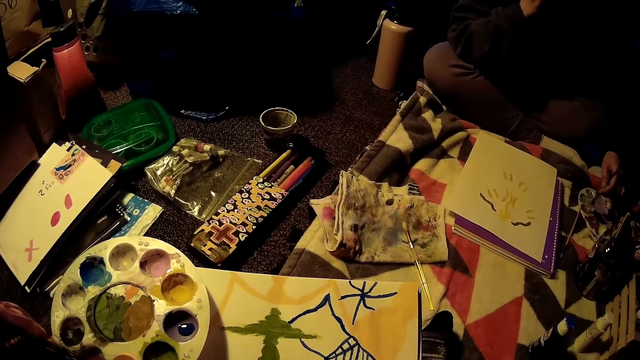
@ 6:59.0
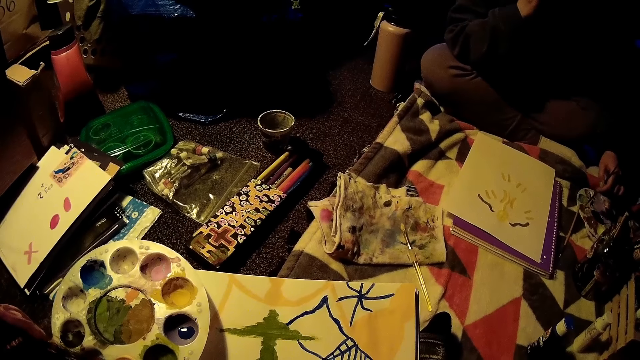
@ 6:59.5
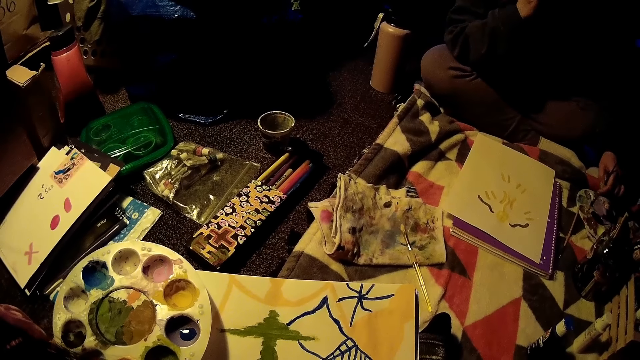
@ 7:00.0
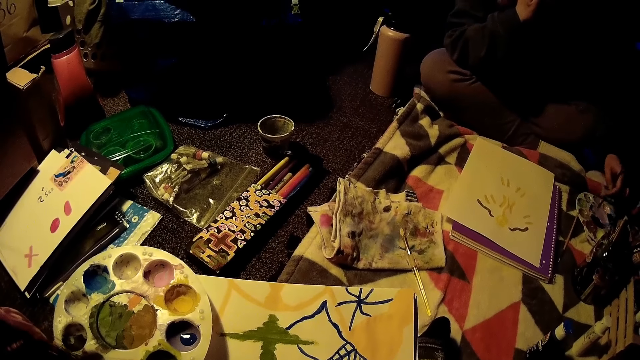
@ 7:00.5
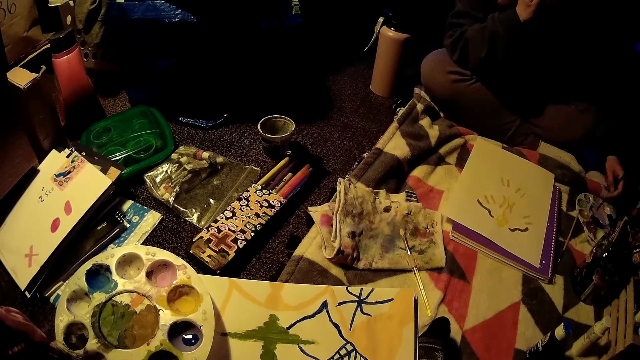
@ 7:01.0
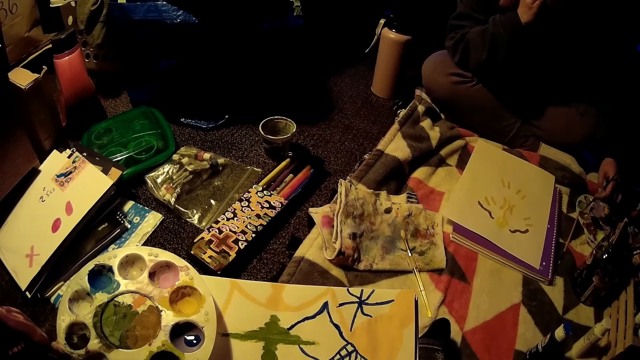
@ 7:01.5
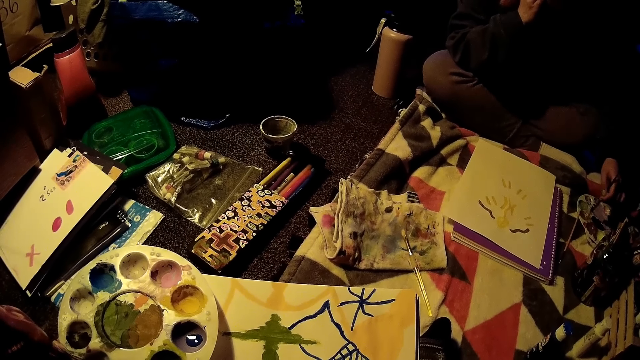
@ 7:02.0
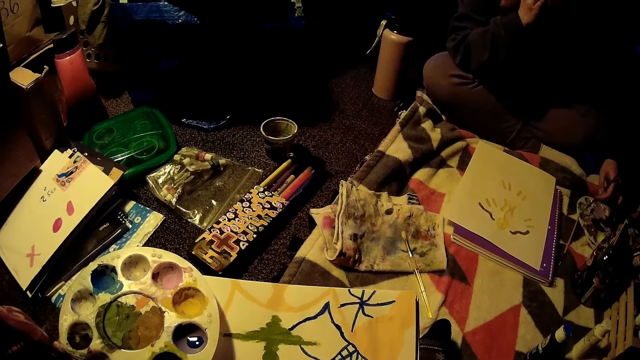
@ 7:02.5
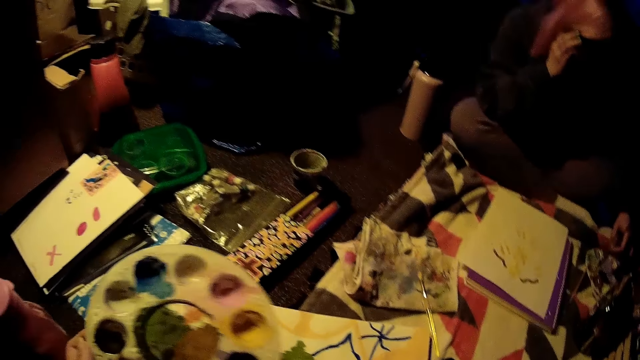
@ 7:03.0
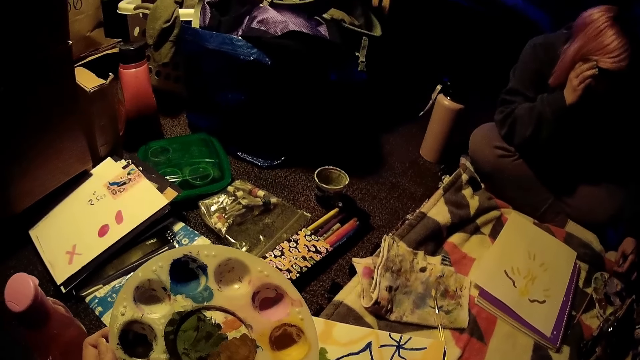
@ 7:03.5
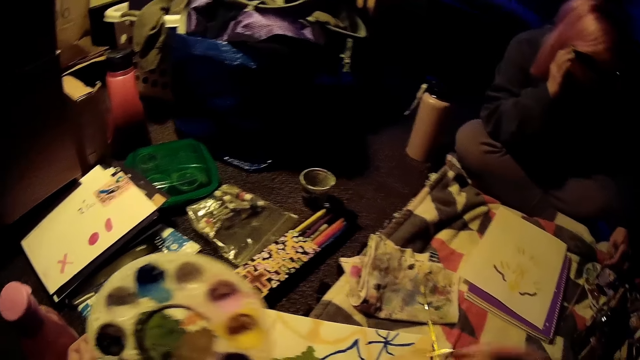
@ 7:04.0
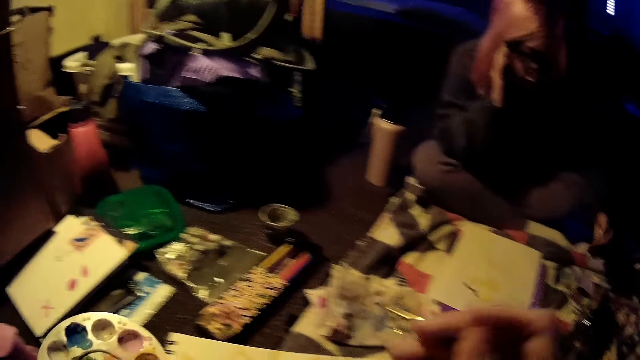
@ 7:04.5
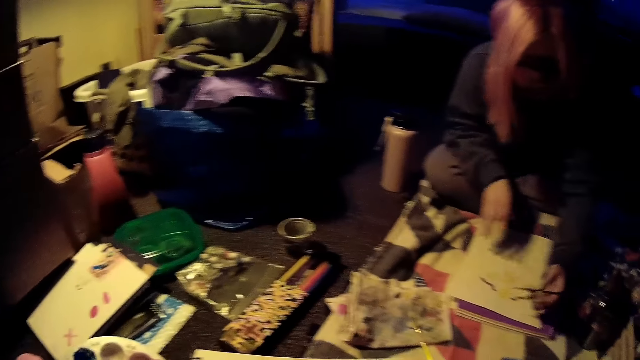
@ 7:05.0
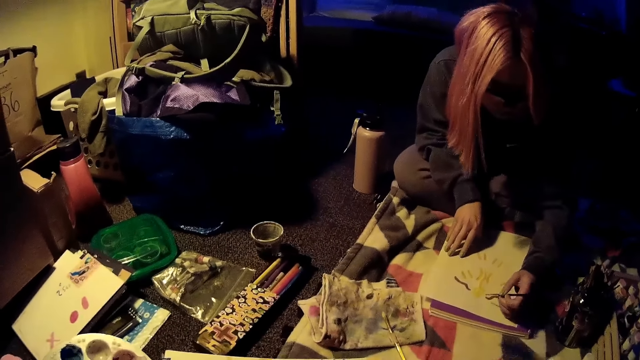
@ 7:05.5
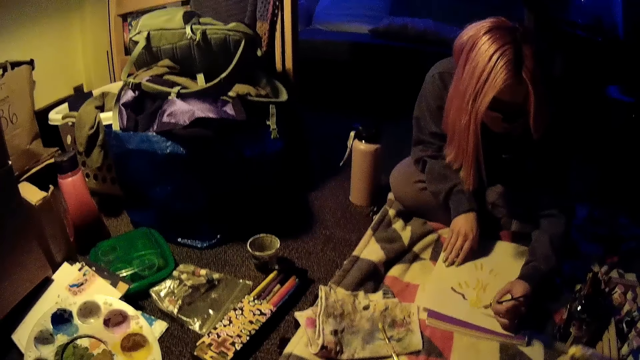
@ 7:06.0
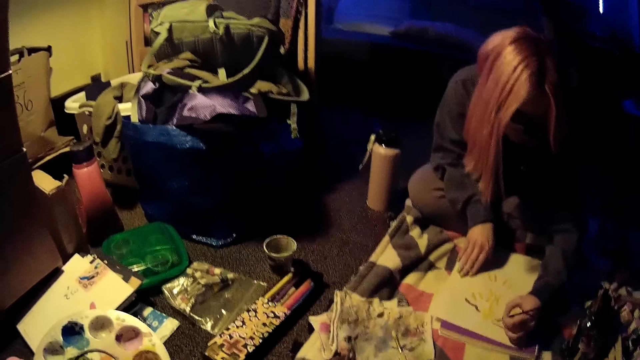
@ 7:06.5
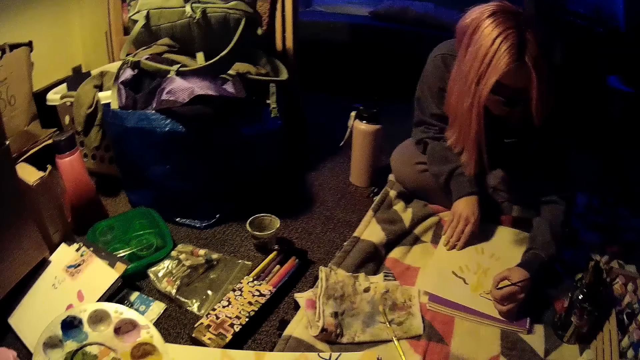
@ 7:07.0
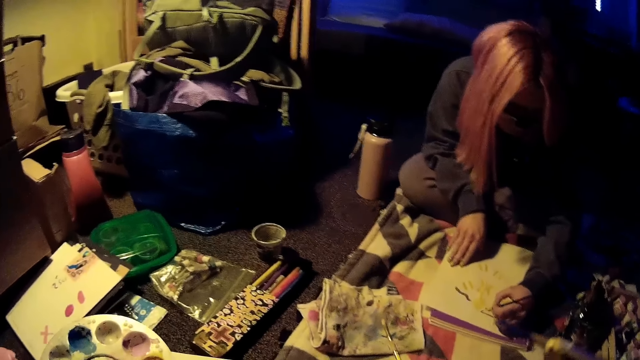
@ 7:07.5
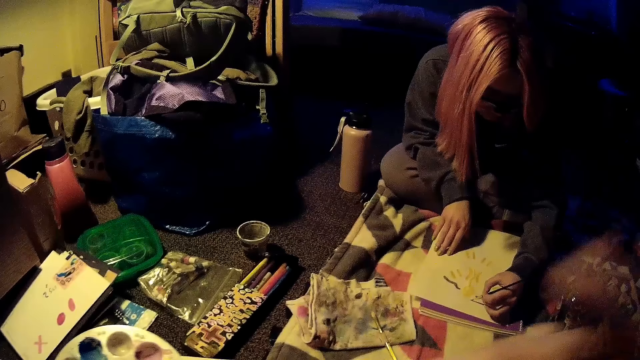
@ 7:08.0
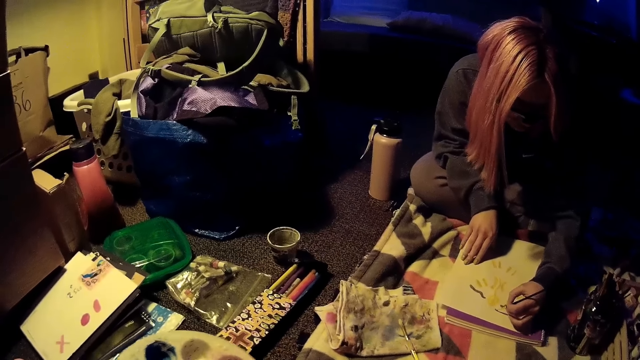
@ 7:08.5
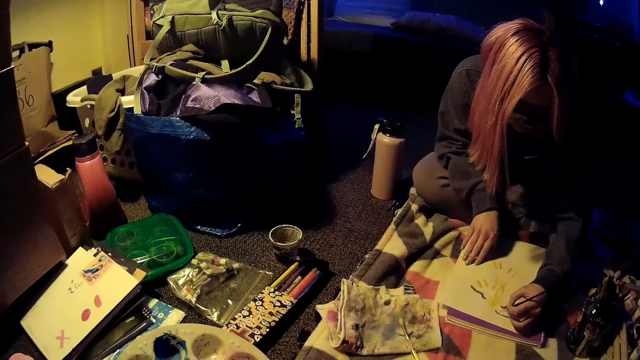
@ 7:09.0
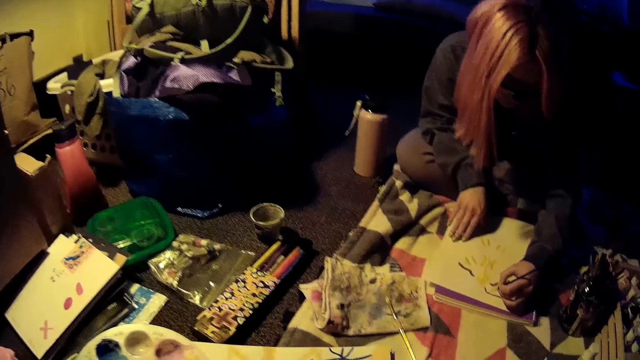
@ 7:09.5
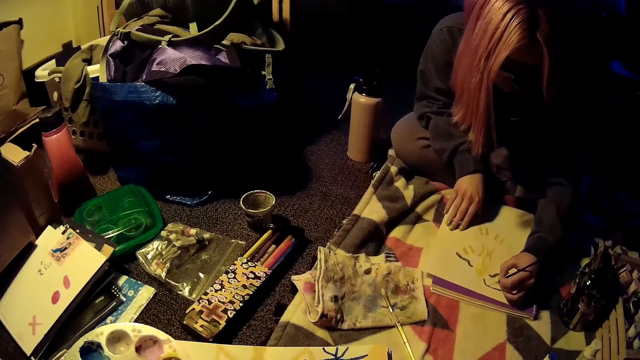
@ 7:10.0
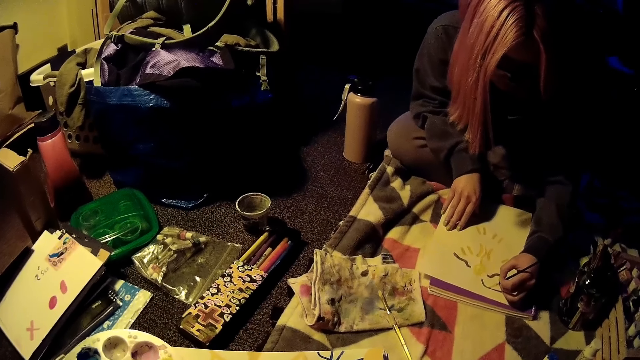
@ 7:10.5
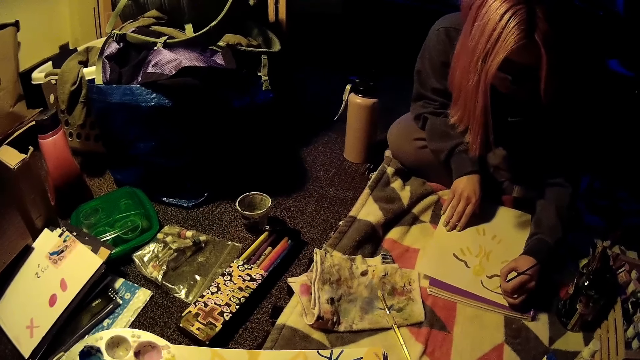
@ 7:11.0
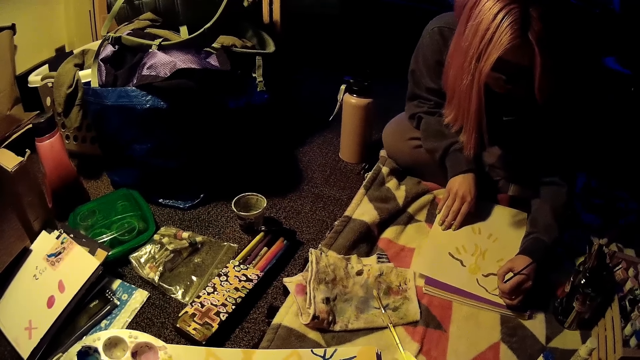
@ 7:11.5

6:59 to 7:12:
The woman paints the white paper with the black brush with her left hand.

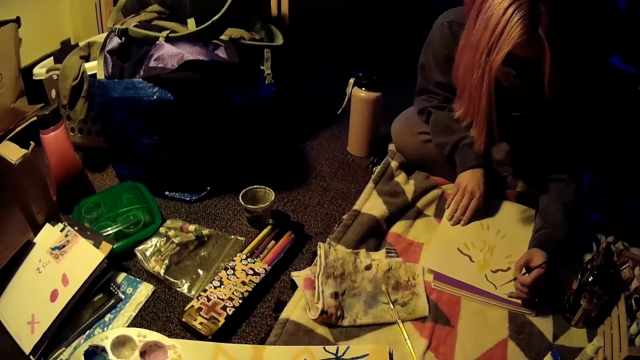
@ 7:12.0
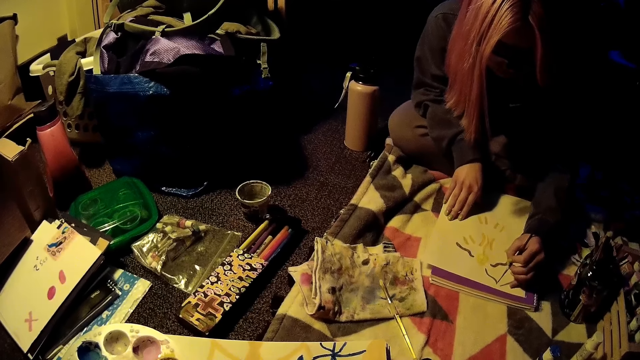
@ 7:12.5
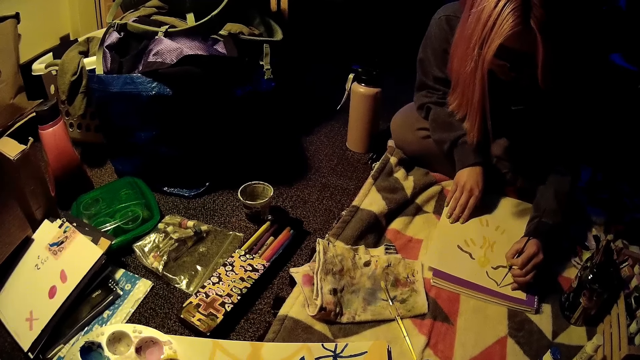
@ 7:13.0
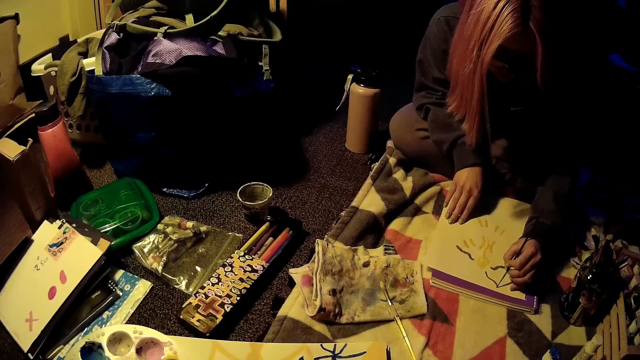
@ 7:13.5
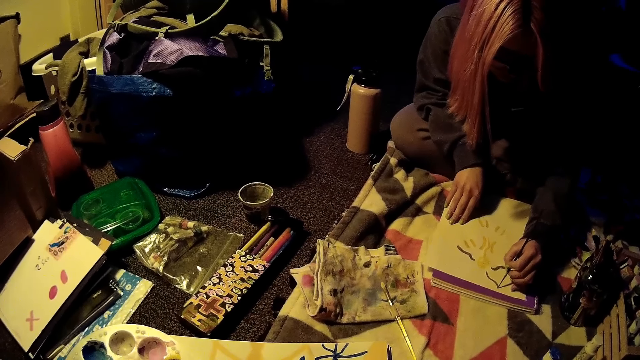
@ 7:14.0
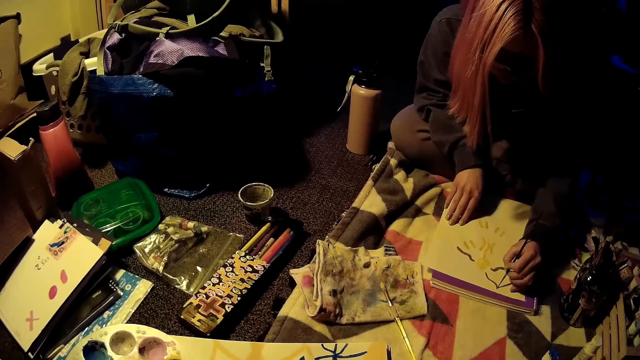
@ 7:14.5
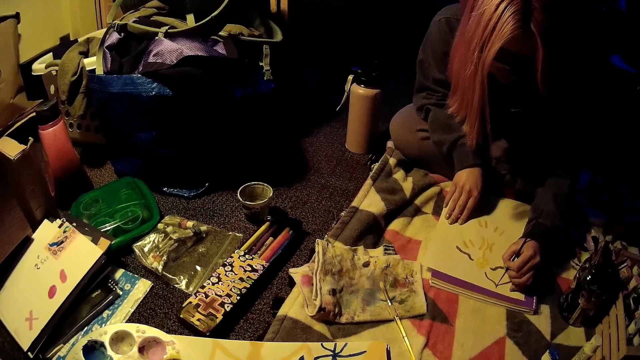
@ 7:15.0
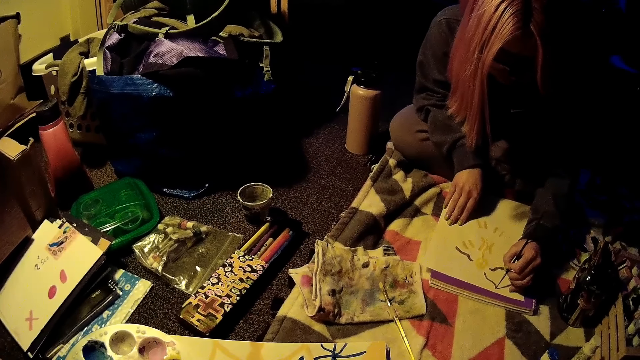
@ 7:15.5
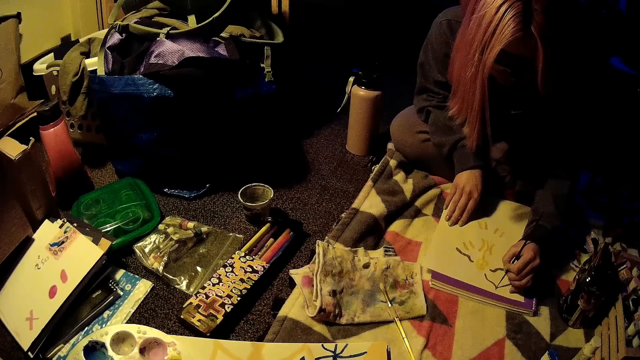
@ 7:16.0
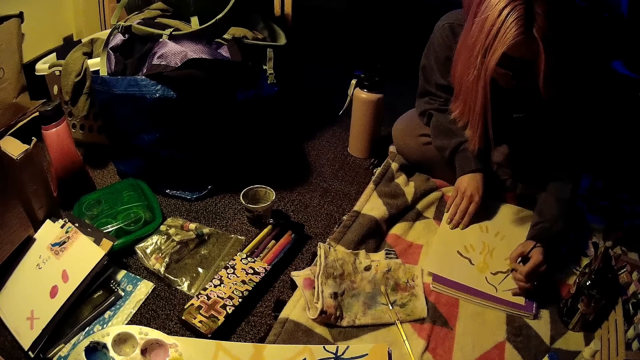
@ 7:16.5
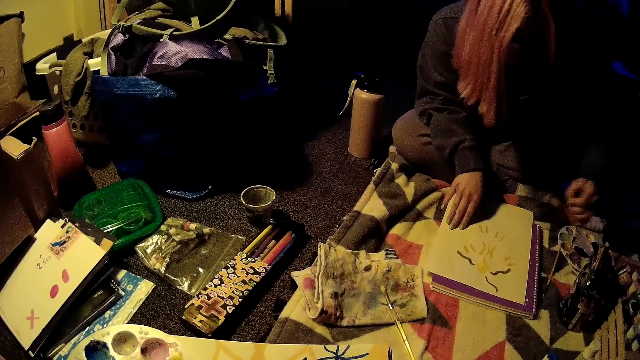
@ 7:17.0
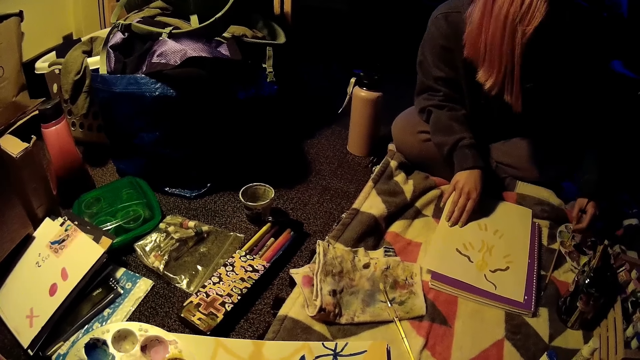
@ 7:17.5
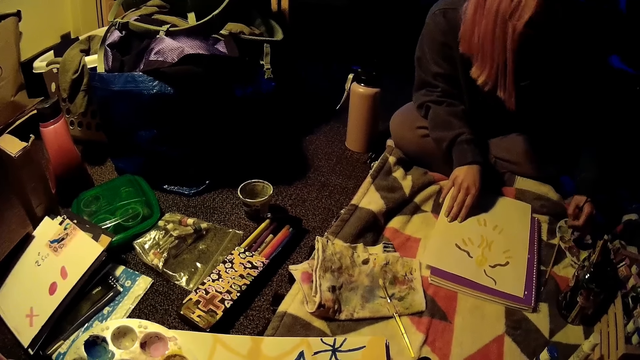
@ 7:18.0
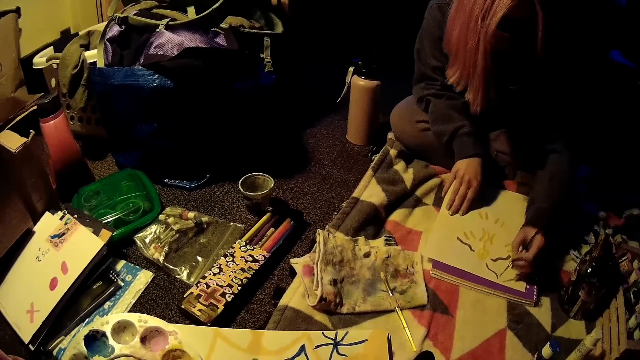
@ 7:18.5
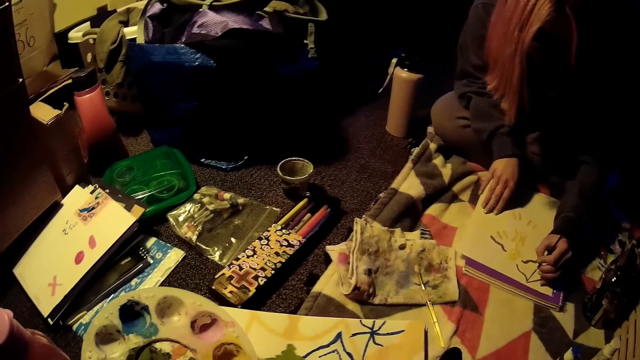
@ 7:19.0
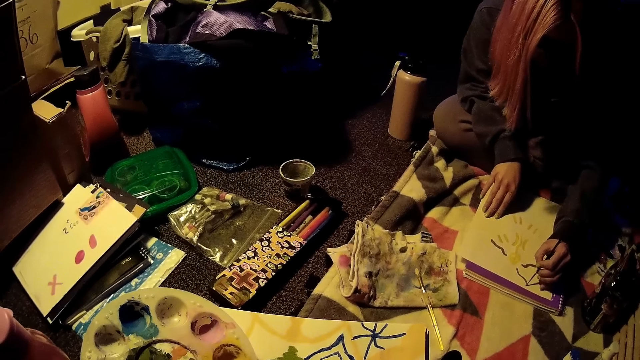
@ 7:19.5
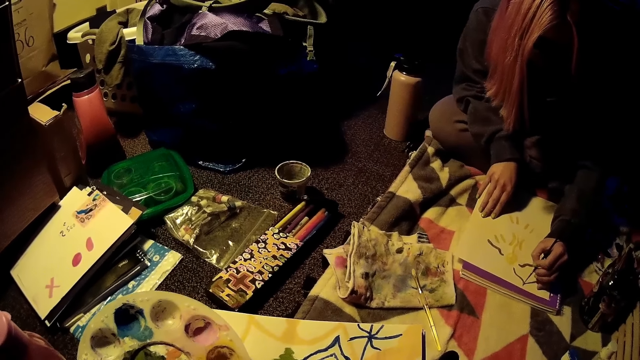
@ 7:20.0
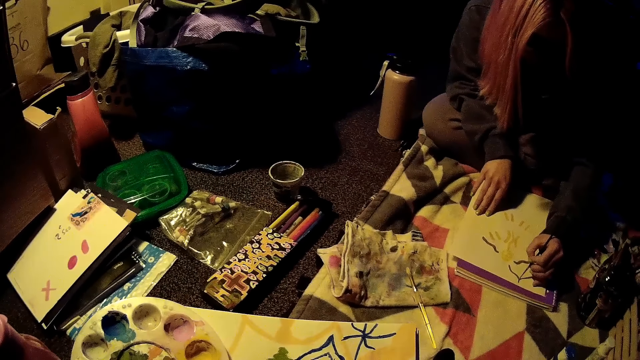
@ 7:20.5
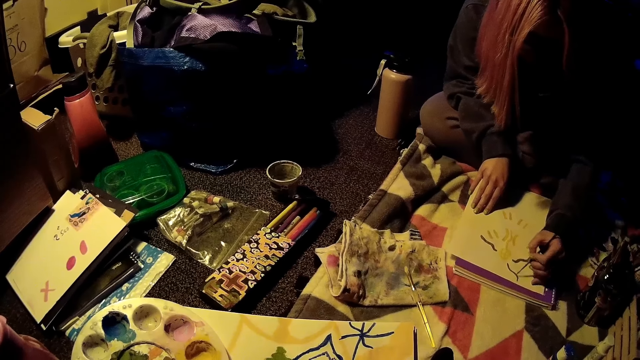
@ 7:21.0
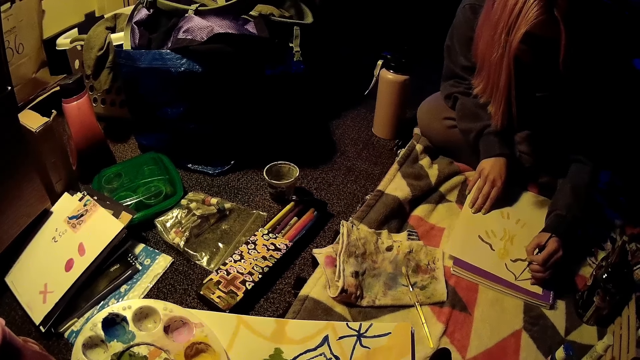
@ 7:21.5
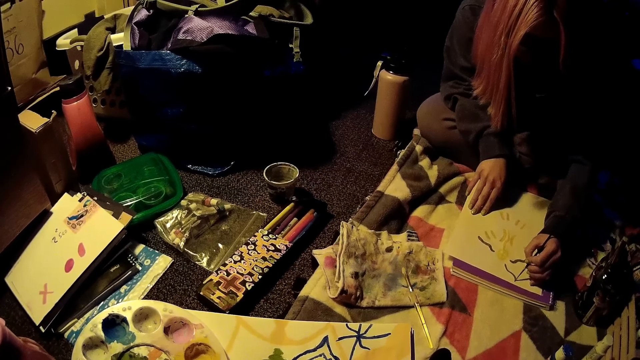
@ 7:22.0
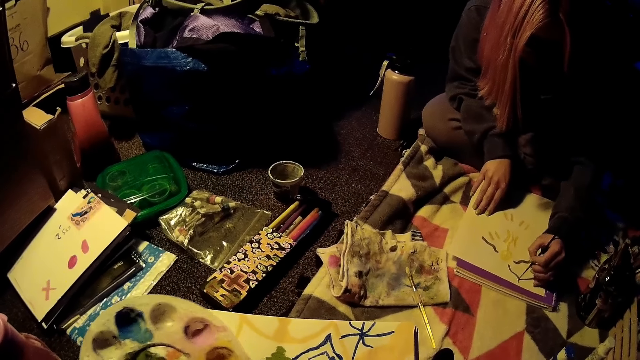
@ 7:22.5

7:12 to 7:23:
The woman dips the brush in the paint tray and paints on the paper.
